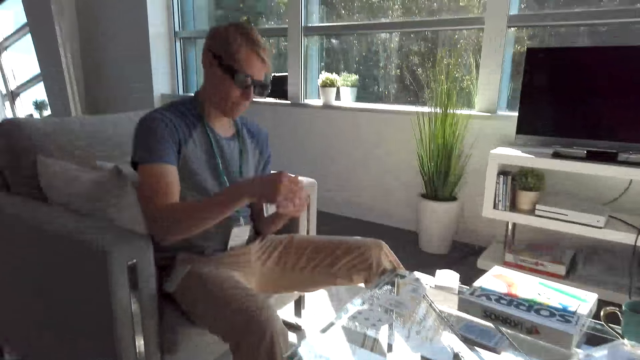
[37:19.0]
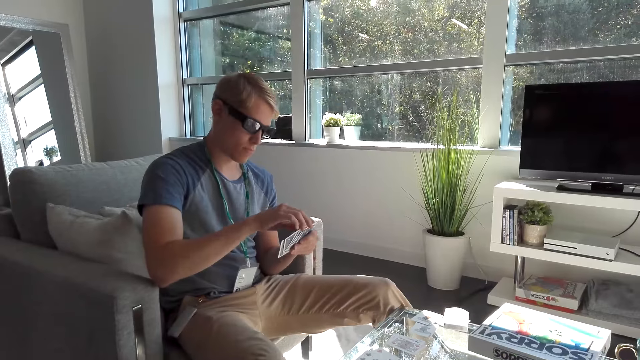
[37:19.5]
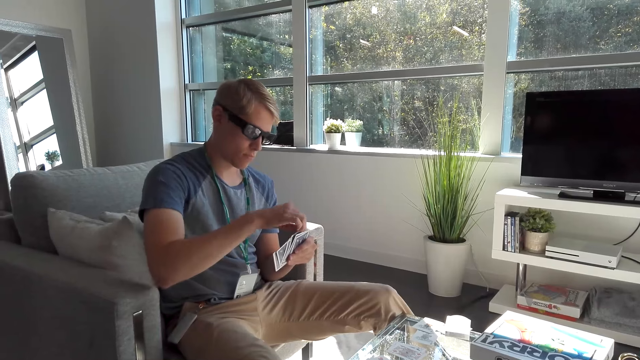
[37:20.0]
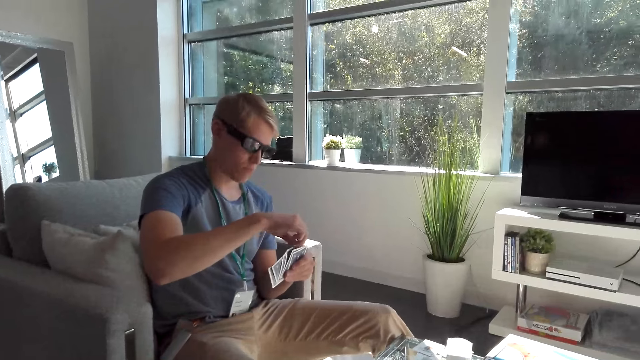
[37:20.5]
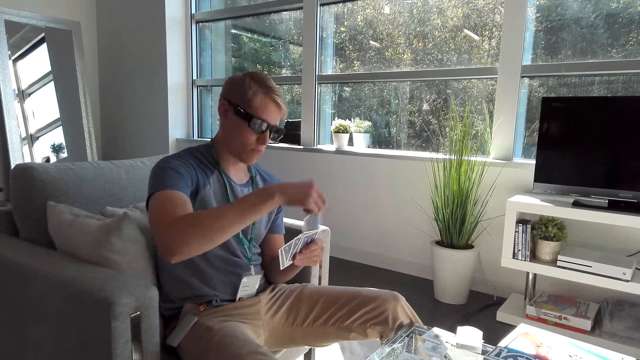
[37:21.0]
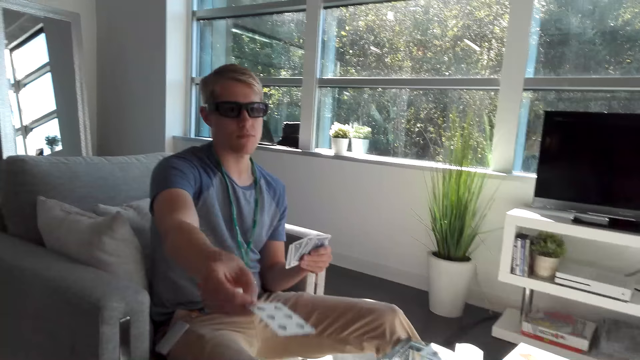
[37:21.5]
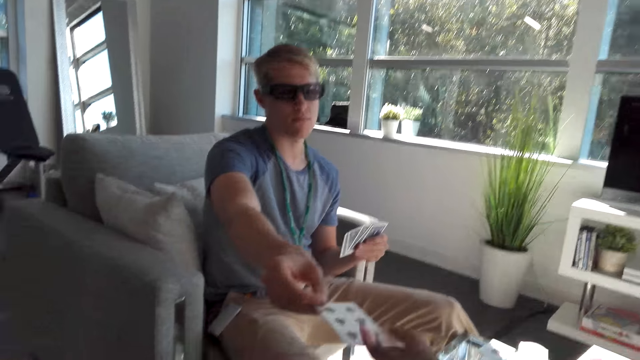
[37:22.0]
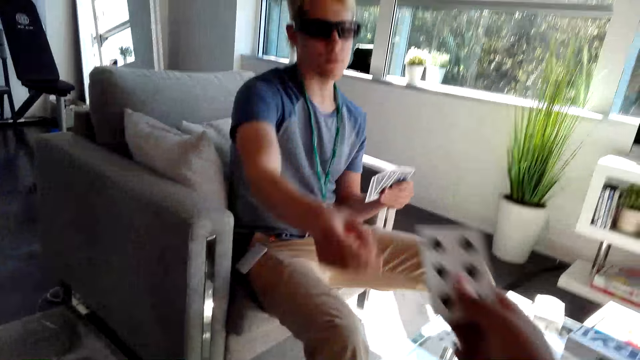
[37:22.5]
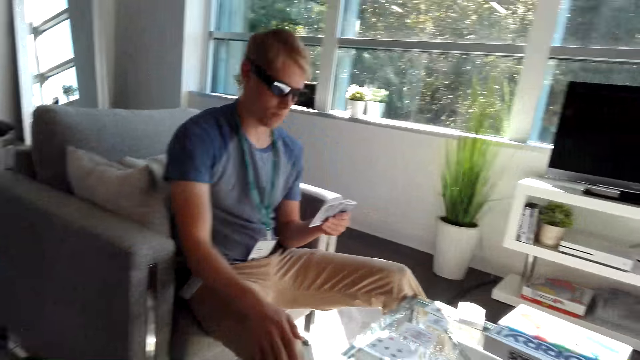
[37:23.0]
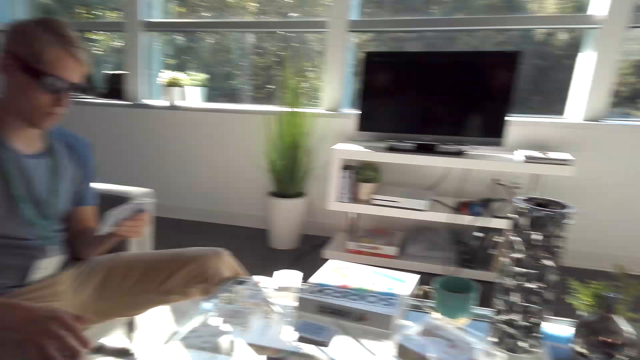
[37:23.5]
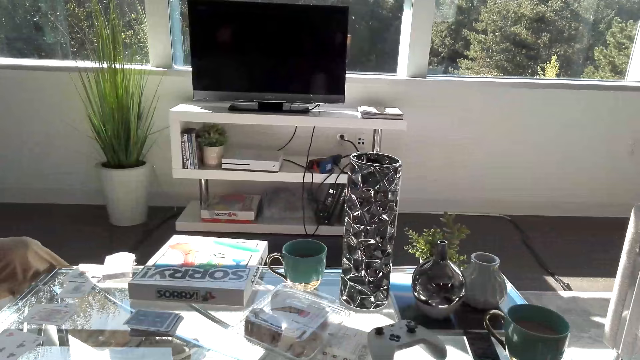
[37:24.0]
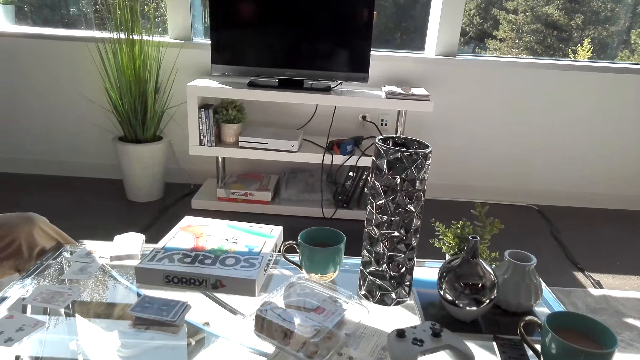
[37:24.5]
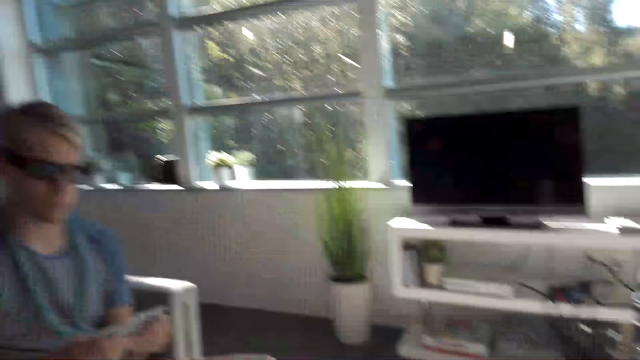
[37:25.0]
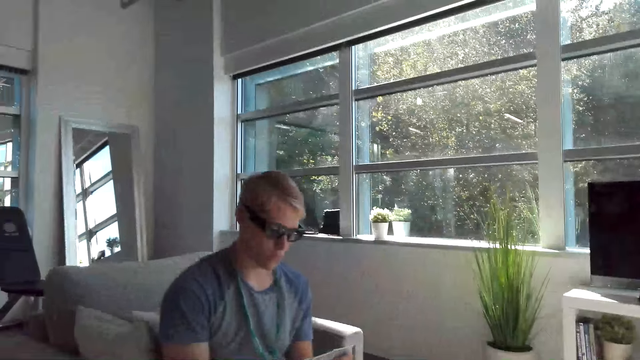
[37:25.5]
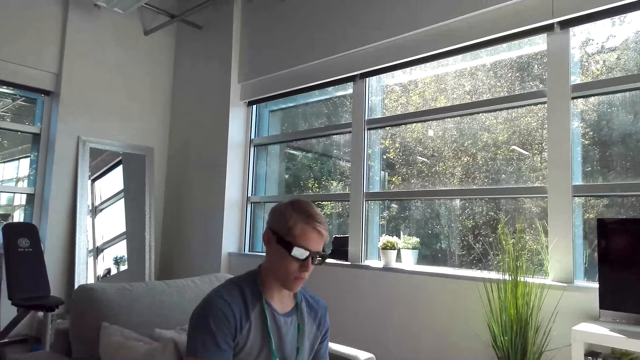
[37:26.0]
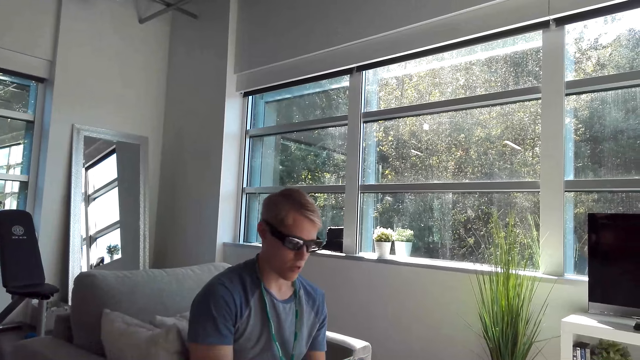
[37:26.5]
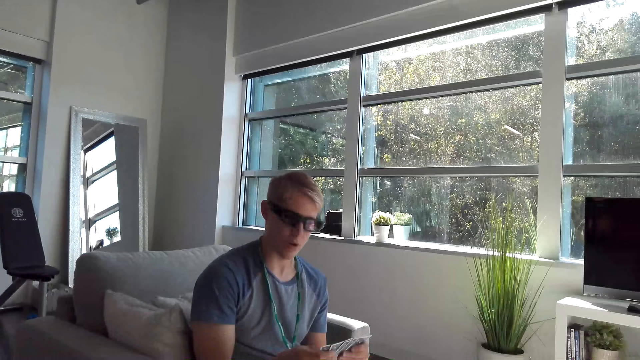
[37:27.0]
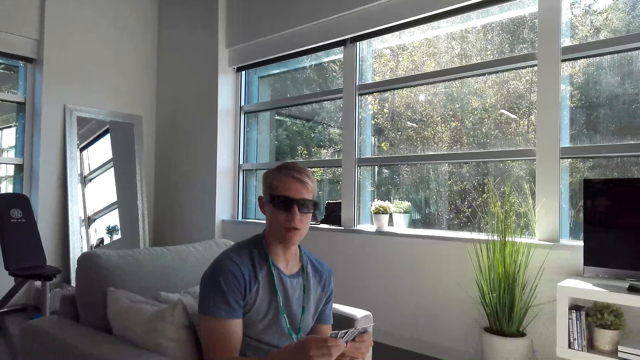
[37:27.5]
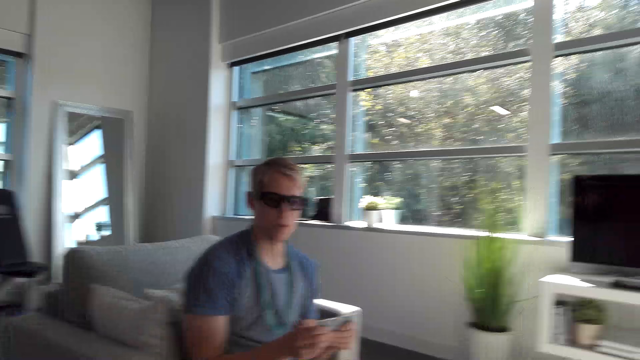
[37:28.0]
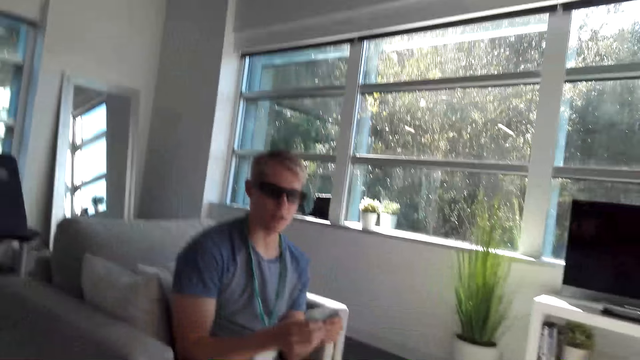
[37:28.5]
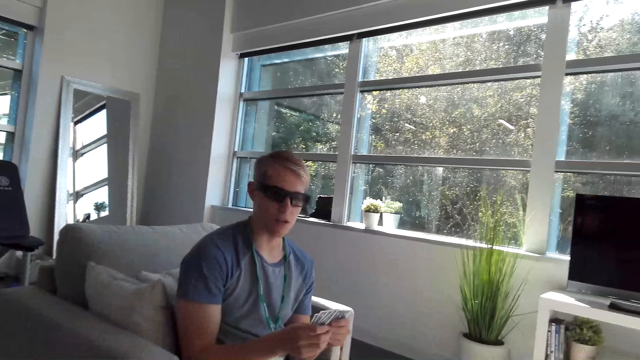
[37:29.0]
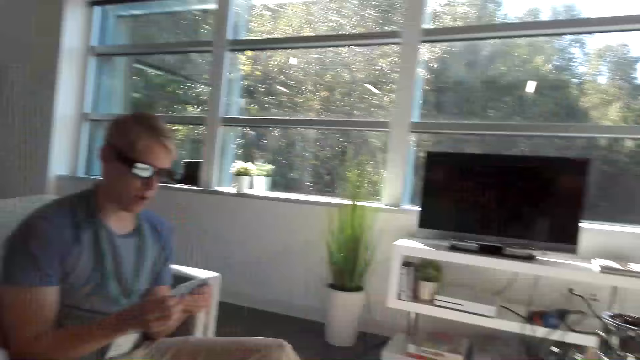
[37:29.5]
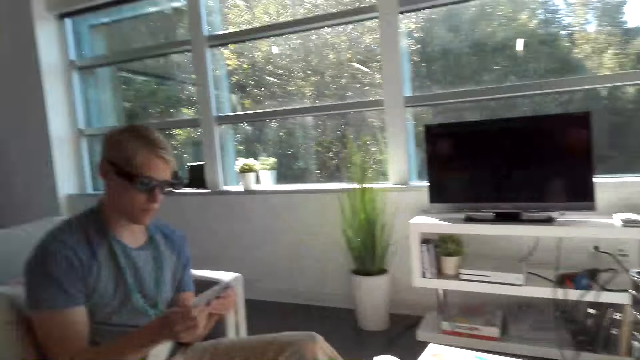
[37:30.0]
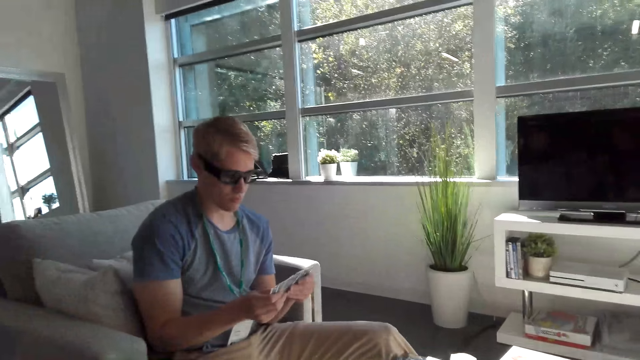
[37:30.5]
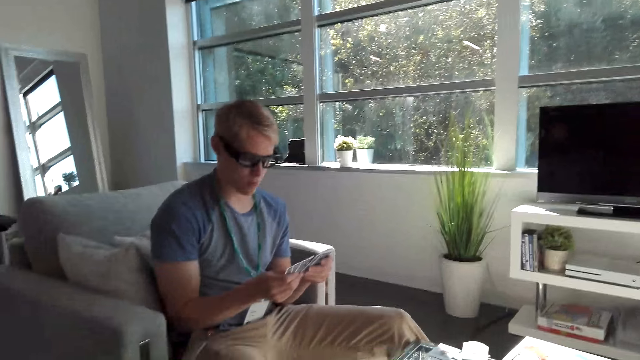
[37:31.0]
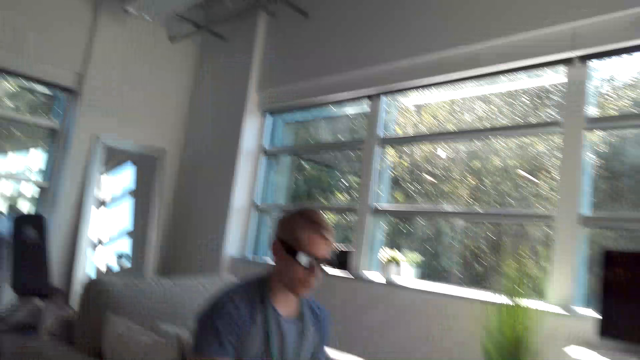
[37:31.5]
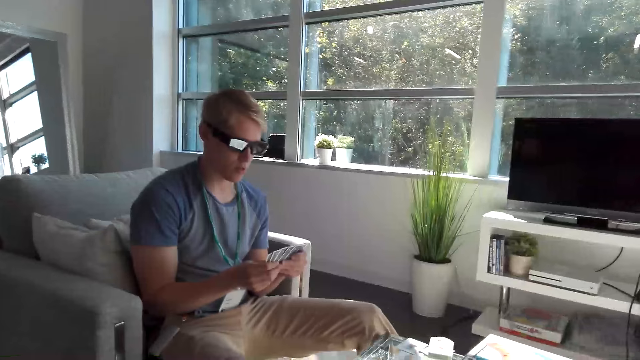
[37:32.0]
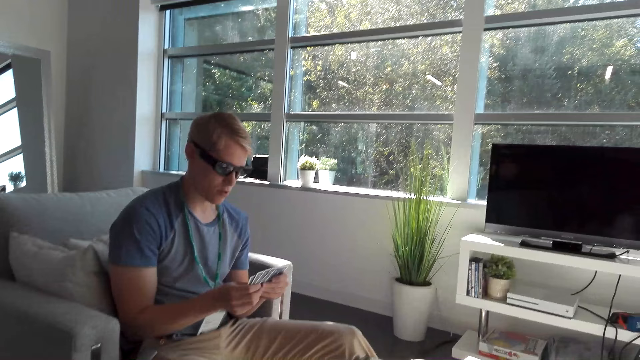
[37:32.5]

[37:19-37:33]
A man lifts his hand slightly. The man holds cards on his hand. The man removes a card and gives the camera wearer a card. The camera wearer picks the card from the man. The man drops his hand. The camera wearer talks to the man. She flips through her cards. The man lifts his head up. The man looks through his cards.

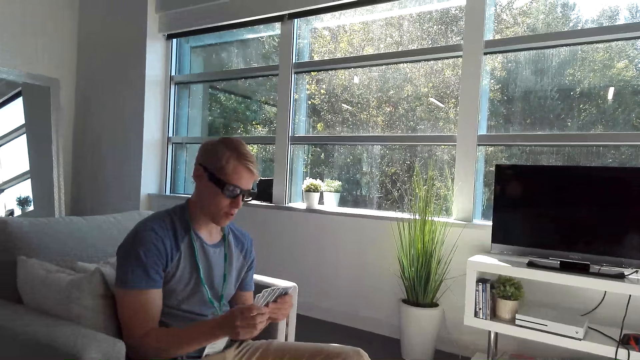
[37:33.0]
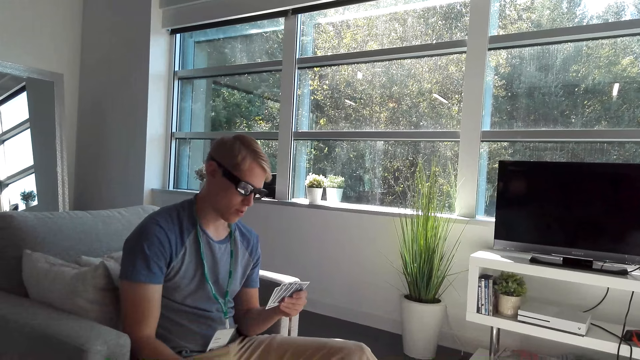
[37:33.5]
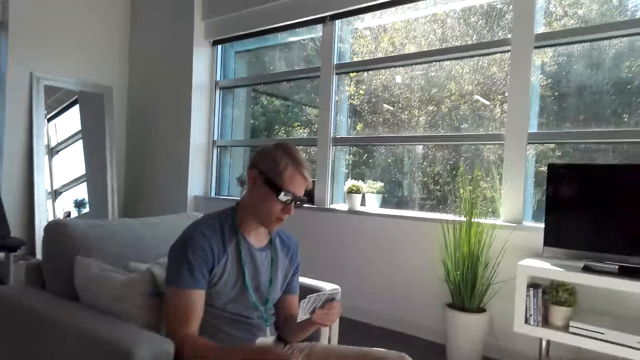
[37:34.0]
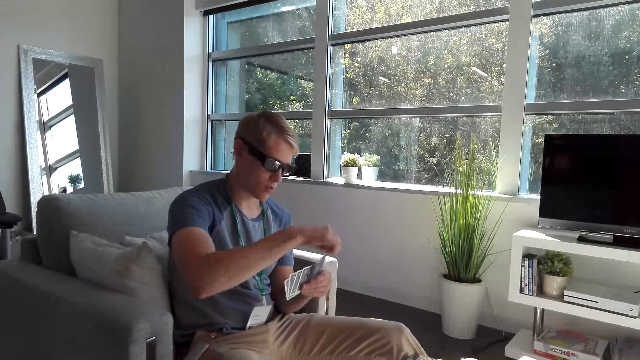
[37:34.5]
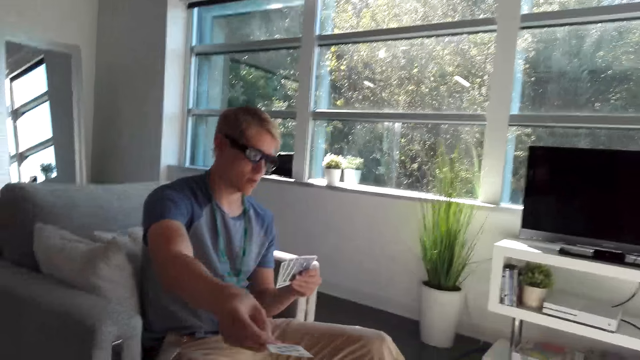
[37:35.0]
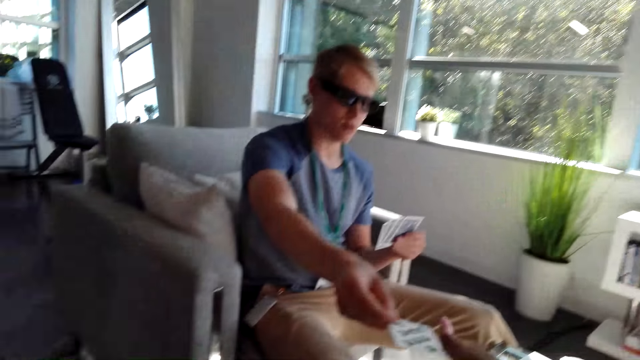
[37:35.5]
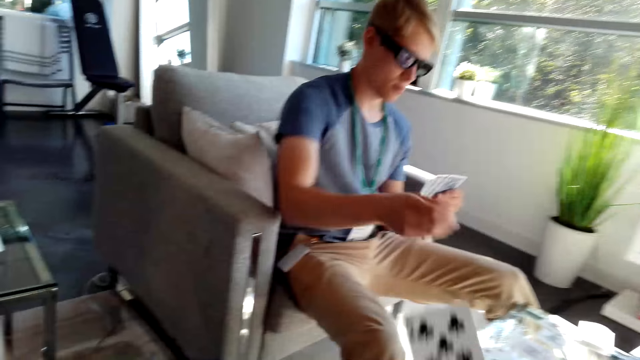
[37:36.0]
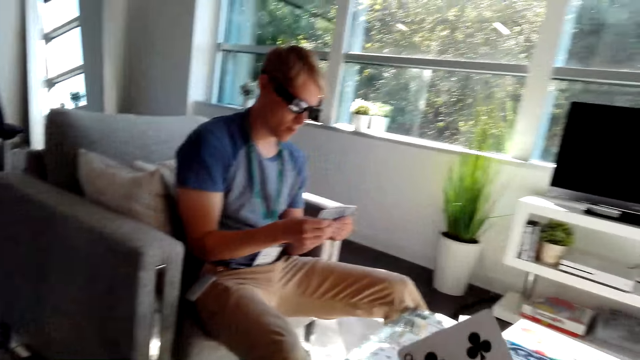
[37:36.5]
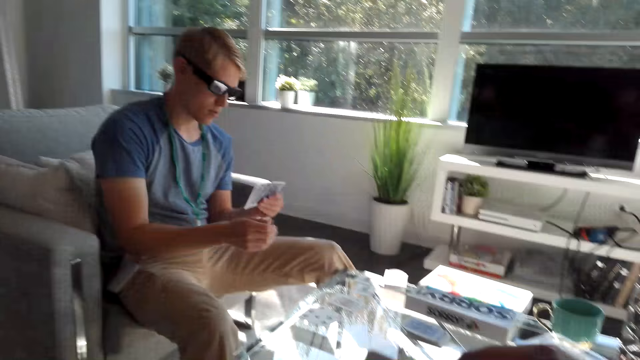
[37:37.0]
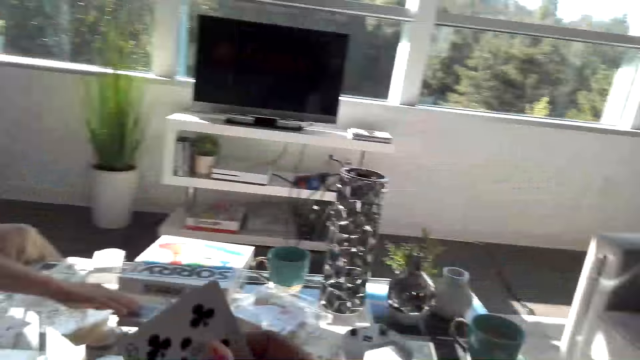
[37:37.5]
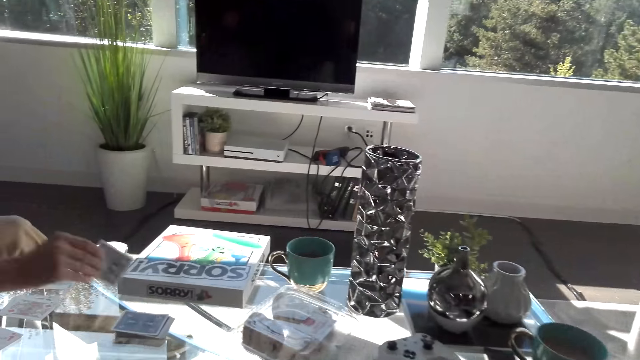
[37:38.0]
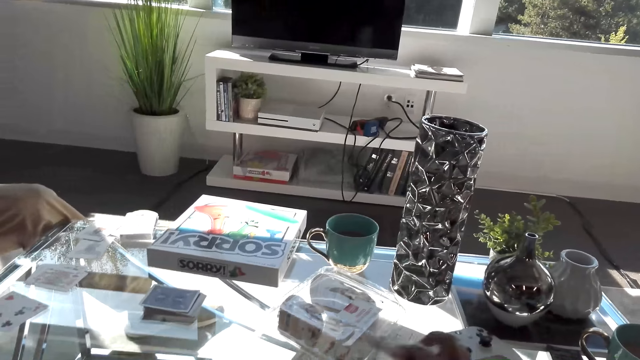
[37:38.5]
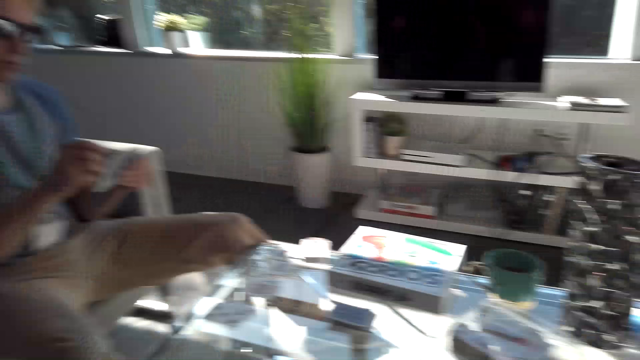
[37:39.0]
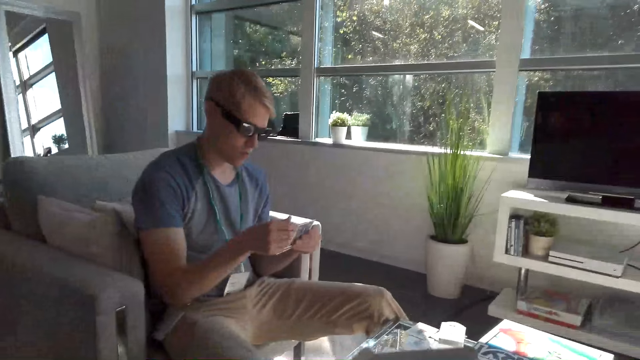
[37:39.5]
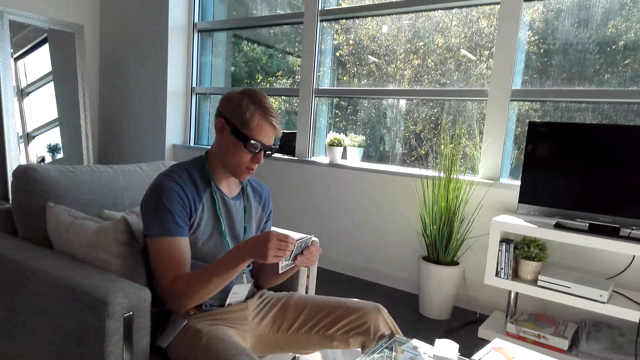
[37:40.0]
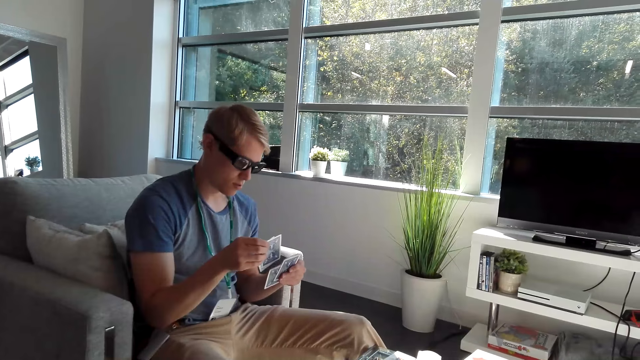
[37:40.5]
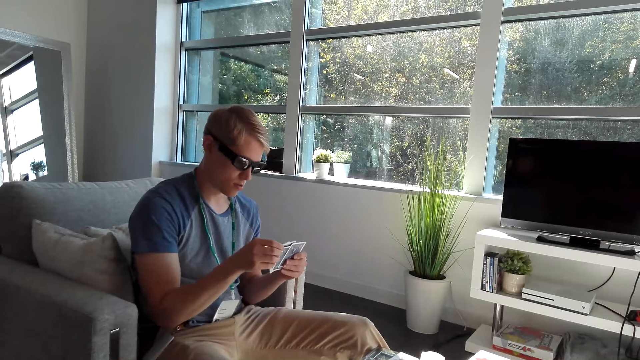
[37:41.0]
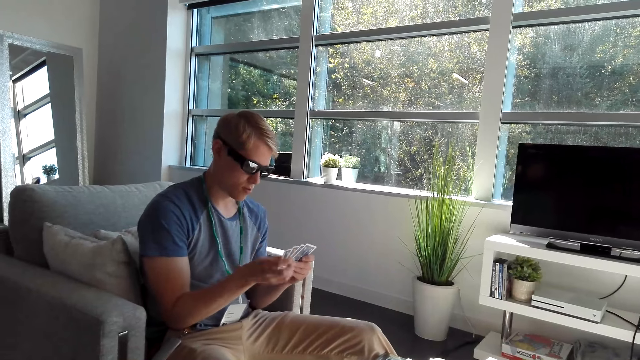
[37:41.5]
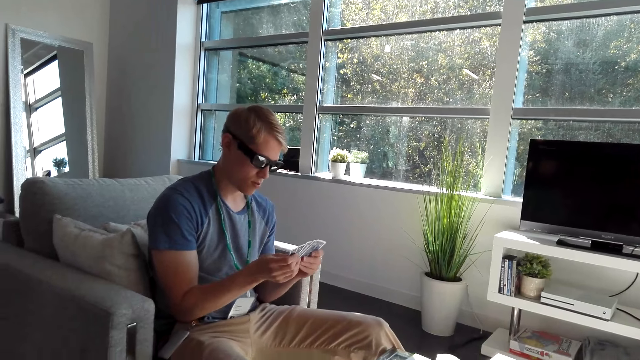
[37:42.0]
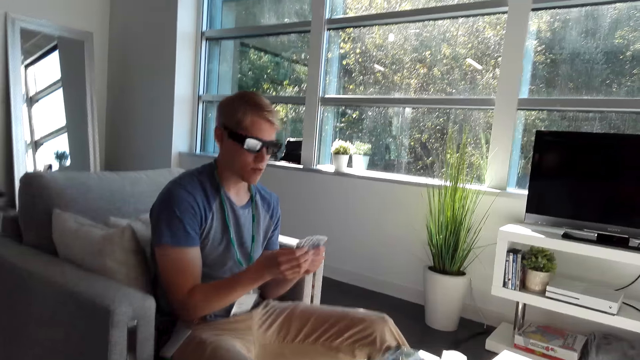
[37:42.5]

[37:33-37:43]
A man drops his hand. The man takes a card and gives the camera wearer the cards. The camera wearer picks a card from the man. The man picks a card from the table. The camera wearer stares at the table and talks to the man. The man arranges his cards.
